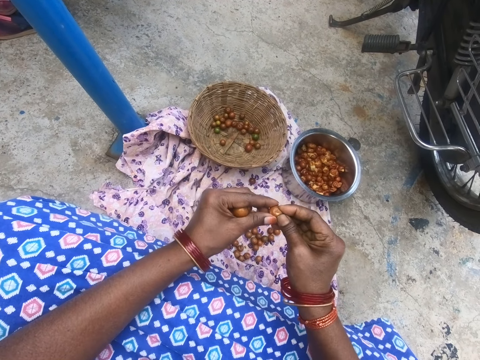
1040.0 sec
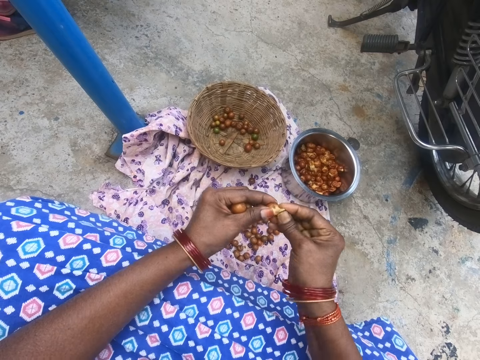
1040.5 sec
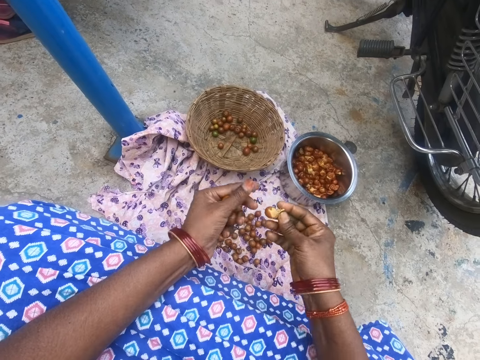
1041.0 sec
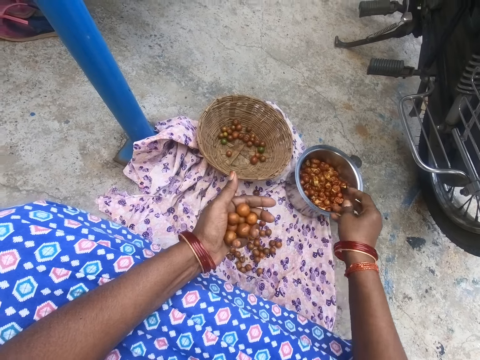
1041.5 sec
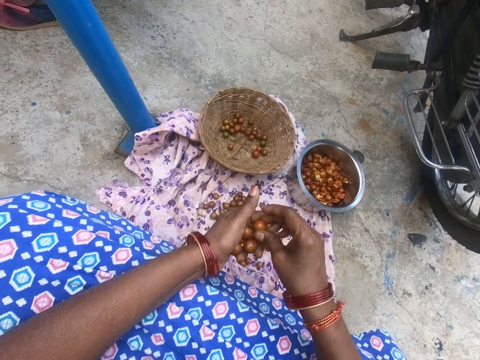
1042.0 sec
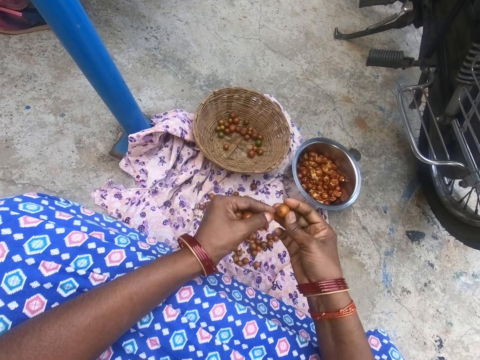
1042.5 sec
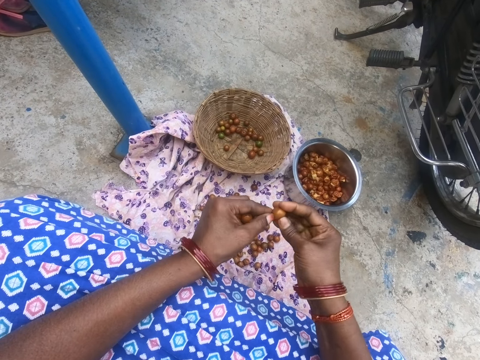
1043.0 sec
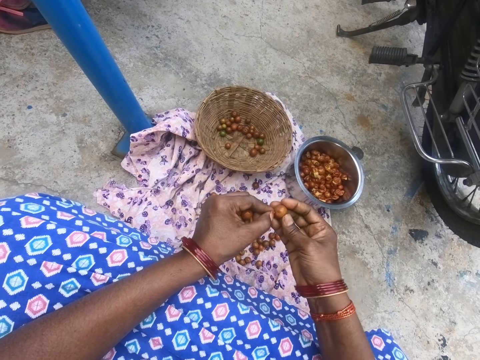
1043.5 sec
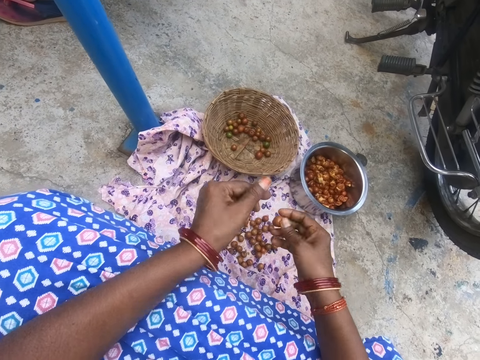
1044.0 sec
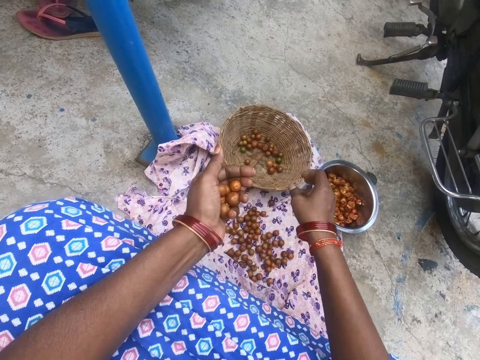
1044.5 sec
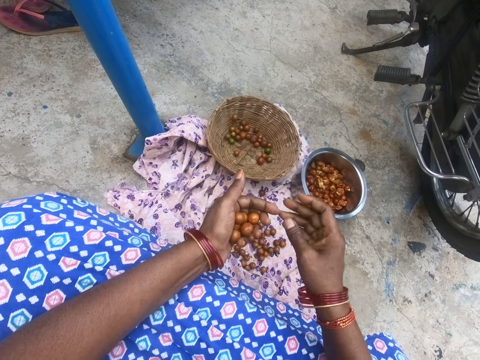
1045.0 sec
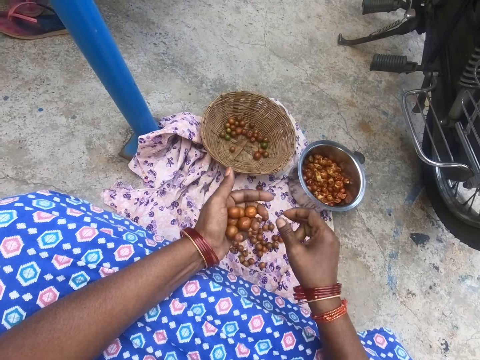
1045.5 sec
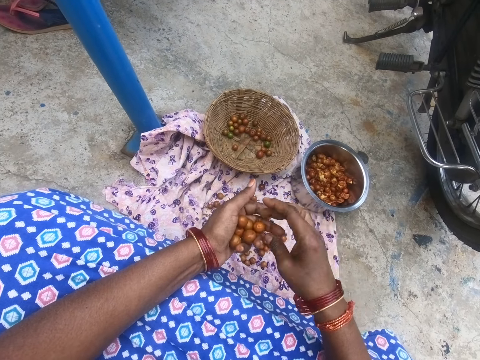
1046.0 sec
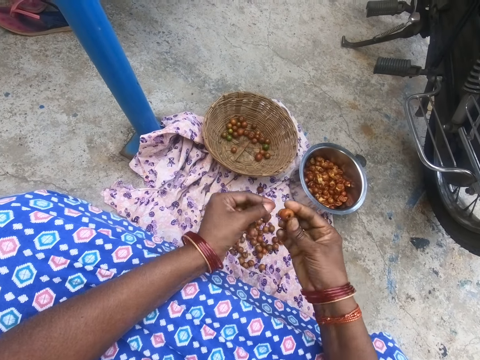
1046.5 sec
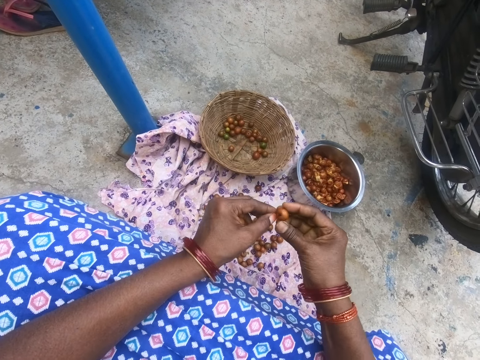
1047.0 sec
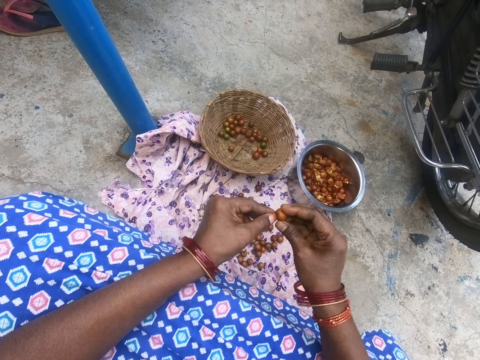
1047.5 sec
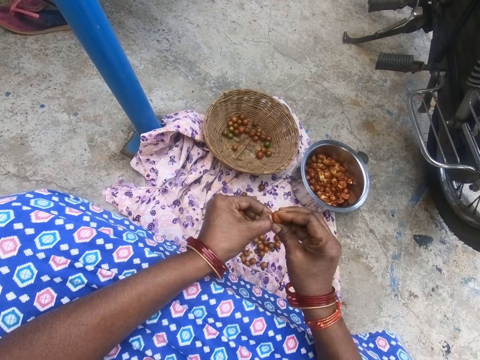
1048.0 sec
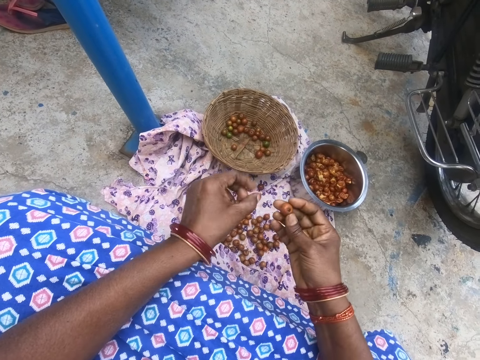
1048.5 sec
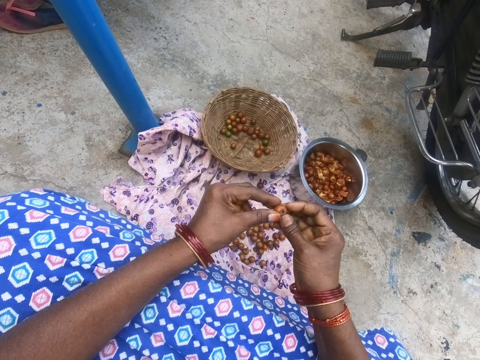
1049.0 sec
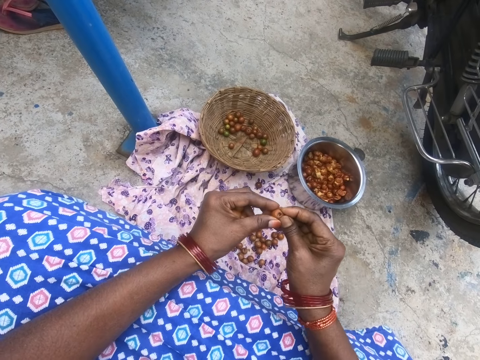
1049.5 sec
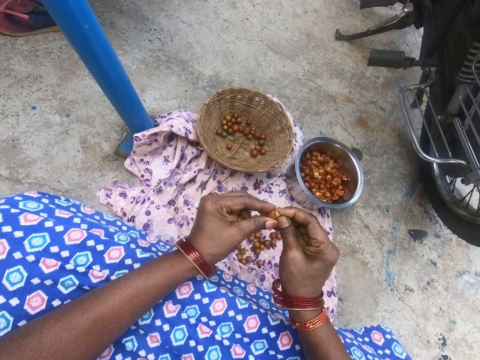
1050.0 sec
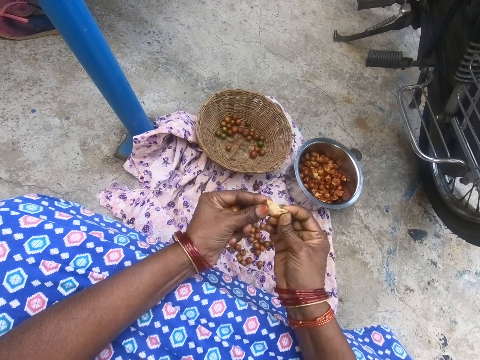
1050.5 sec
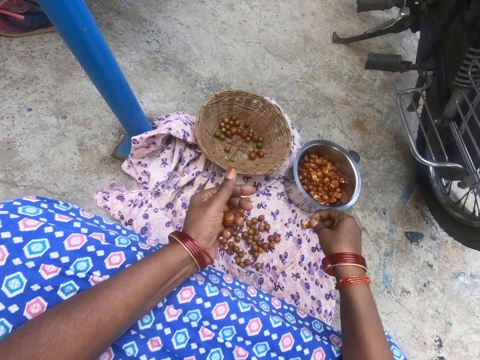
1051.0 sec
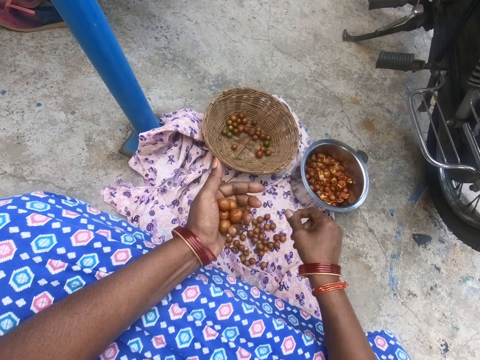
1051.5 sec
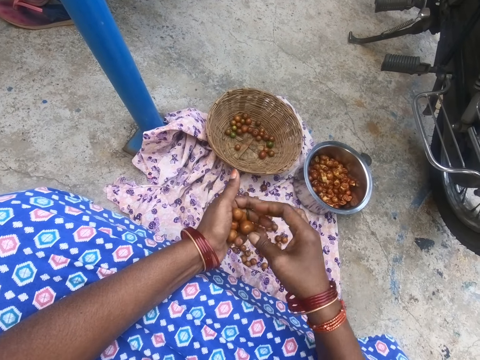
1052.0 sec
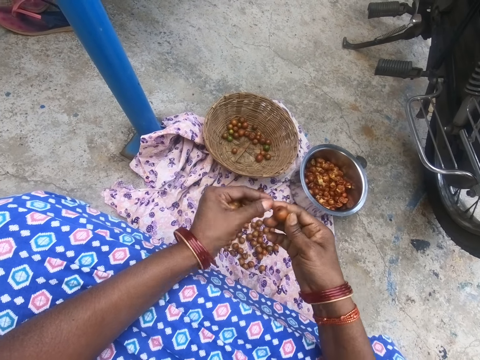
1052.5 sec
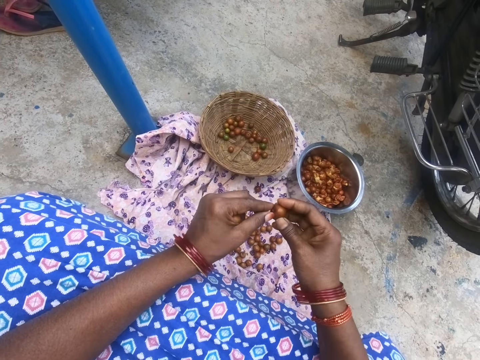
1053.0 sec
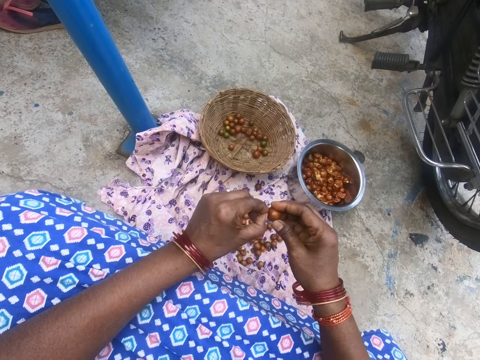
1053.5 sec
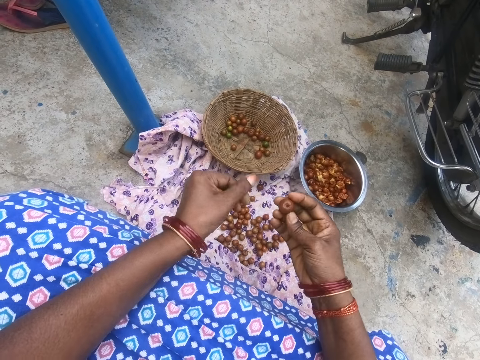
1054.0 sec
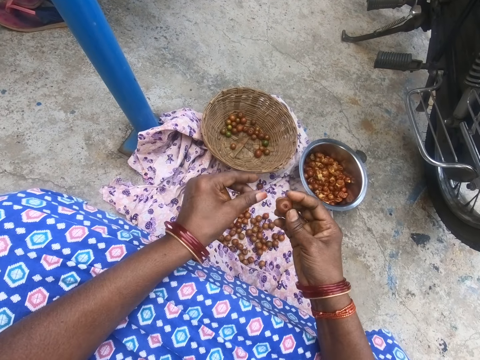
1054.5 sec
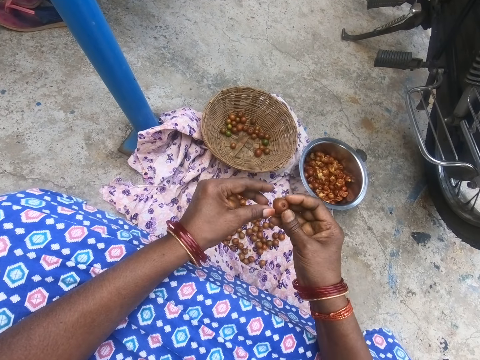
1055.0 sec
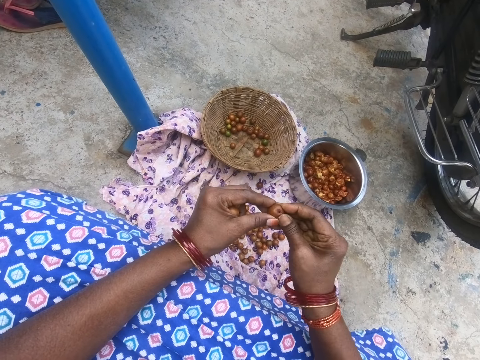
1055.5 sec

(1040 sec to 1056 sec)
The camera wearer cuts a cape gooseberry with hands. She drops the cape gooseberry in the pot. She picks a cape gooseberry and peels the cape gooseberry. She prepares fruits. She drops the cape gooseberry in the basket. She removes dirt from her finger. She picks a cape gooseberry. She prepares fruits. She peels the cape gooseberry. She cuts a cape gooseberry with hands. She drops the cape gooseberry in the pot. She picks a cape gooseberry. She prepares fruits. She peels the cape gooseberry.

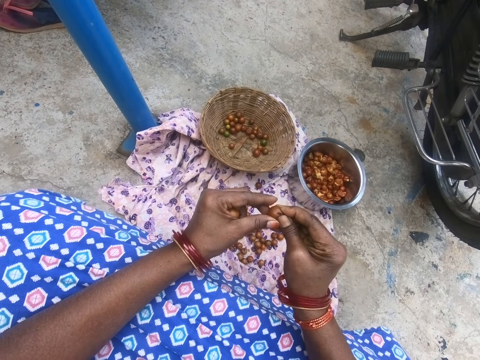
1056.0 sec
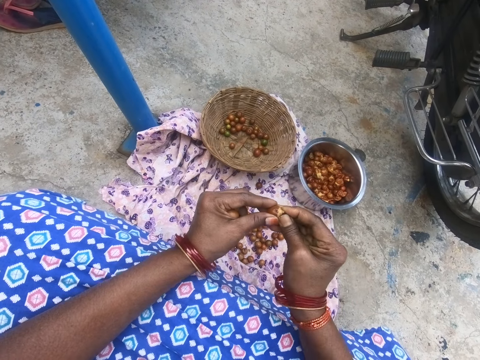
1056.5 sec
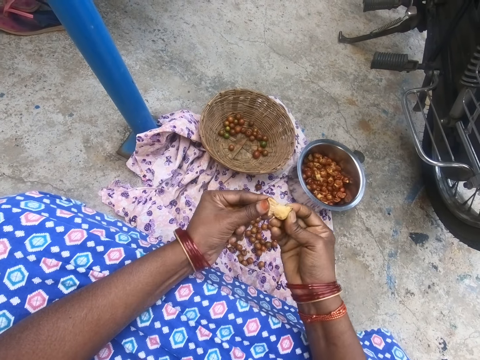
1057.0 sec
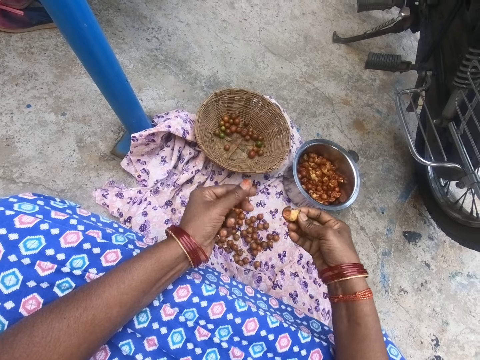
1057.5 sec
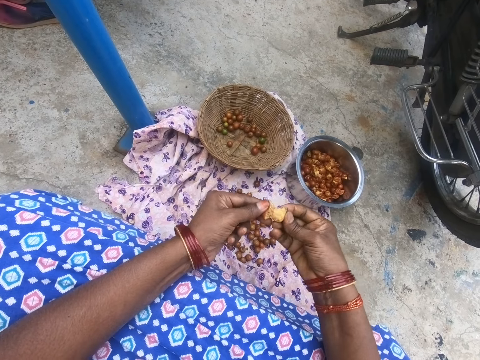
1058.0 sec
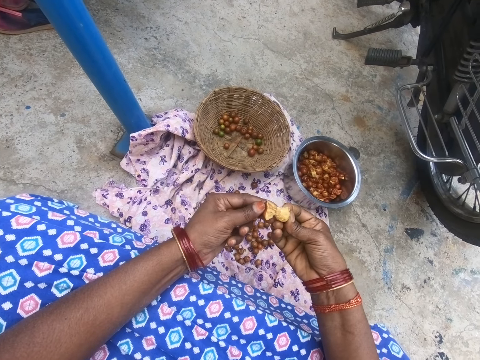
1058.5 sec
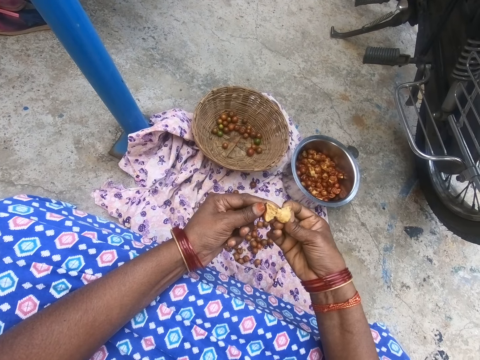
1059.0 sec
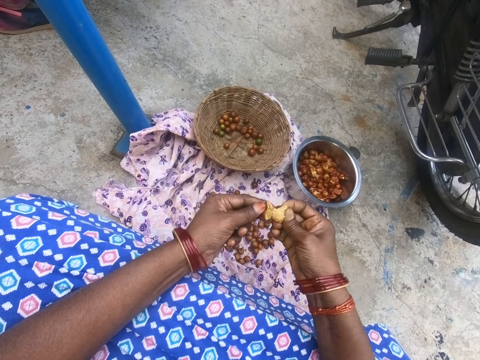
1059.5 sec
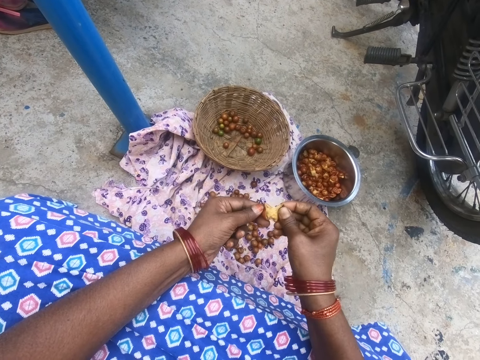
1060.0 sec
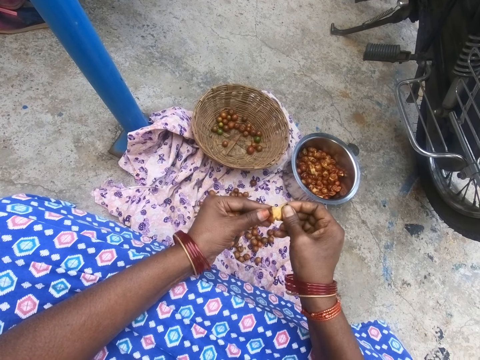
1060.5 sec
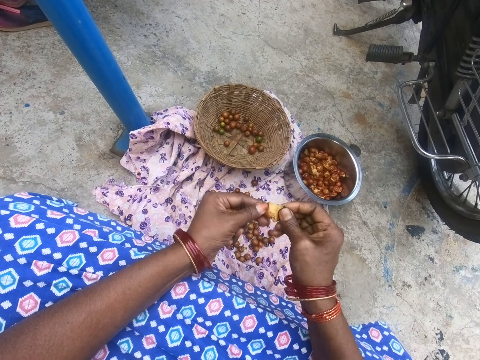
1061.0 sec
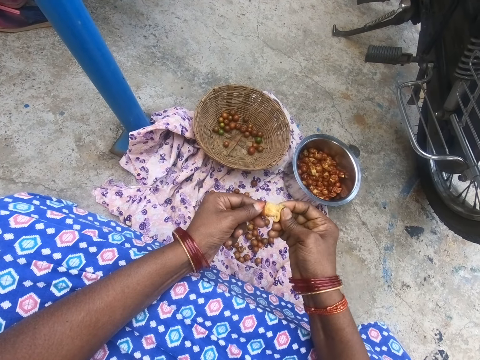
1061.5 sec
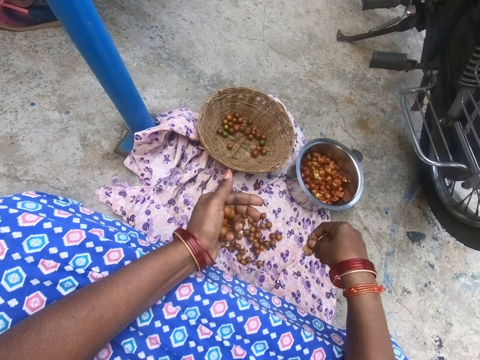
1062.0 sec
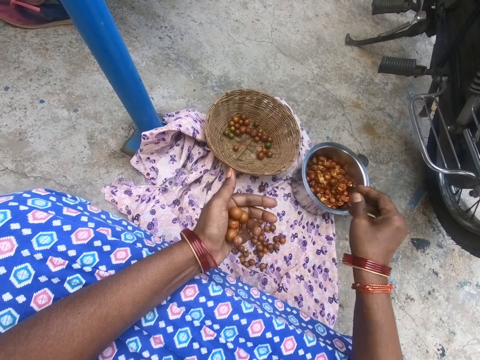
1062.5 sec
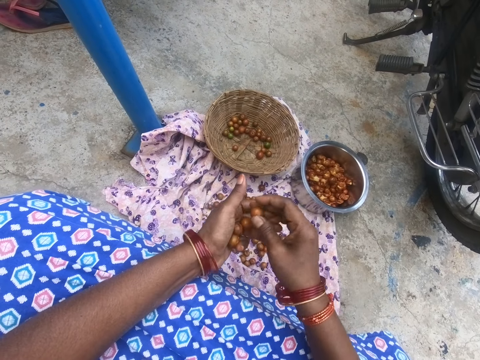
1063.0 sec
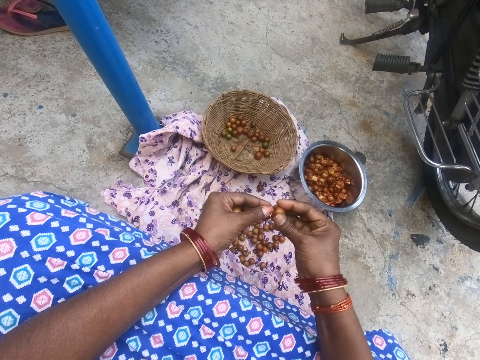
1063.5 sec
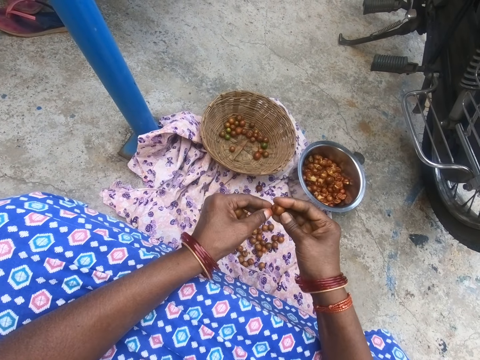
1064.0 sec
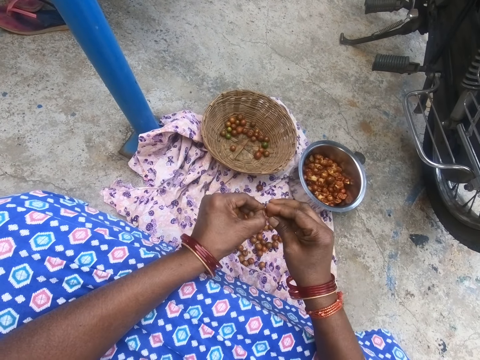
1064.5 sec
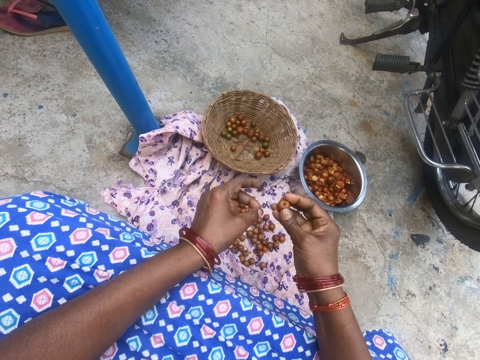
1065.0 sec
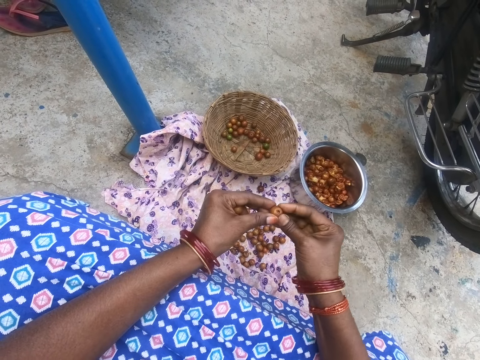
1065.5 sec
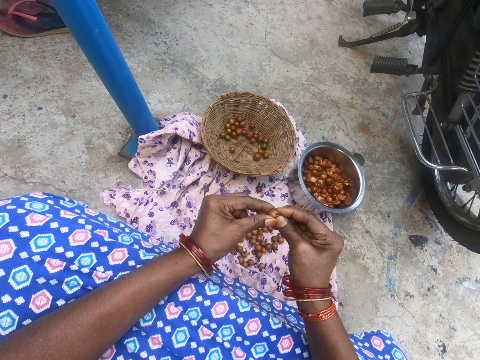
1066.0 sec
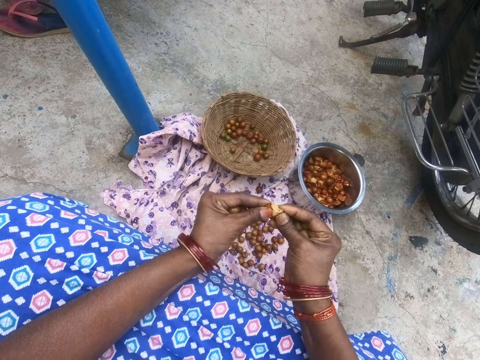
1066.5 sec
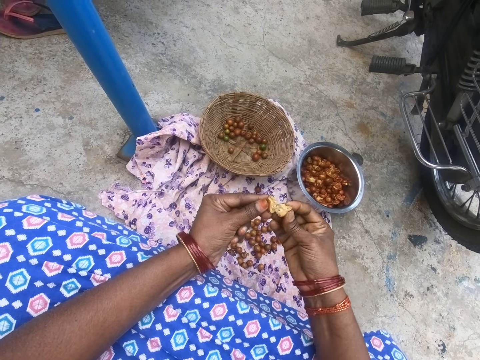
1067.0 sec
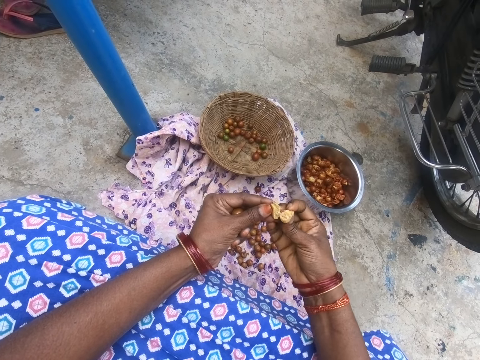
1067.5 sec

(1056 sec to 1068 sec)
The camera wearer cuts a cape gooseberry with hands. They throw fruit in a pot. They drop the cape gooseberry in the pot. They pick a cape gooseberry. They prepare fruits. They peel the cape gooseberry. They cut a cape gooseberry with hands.
